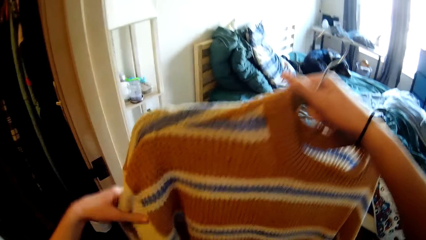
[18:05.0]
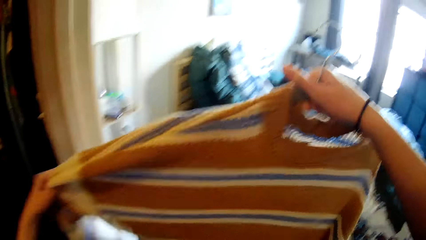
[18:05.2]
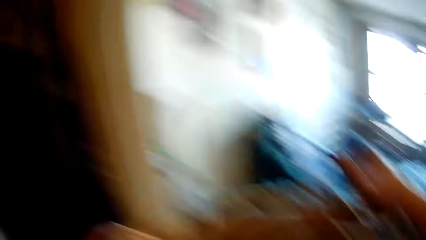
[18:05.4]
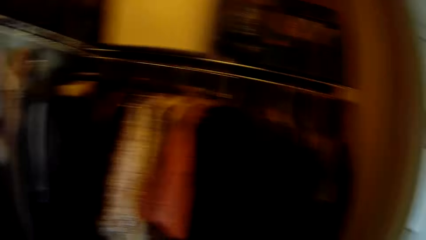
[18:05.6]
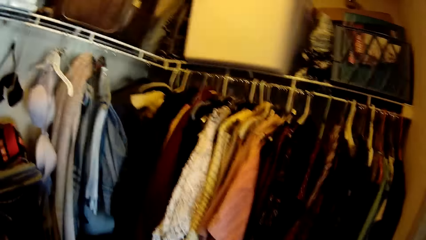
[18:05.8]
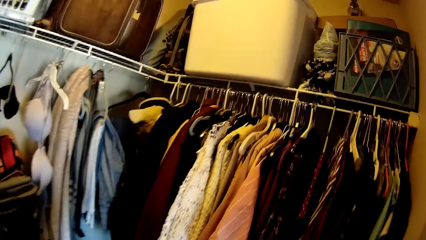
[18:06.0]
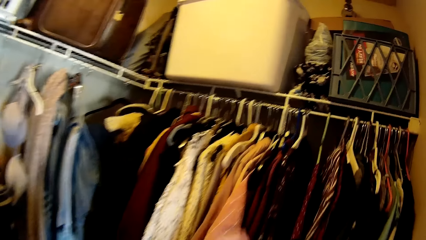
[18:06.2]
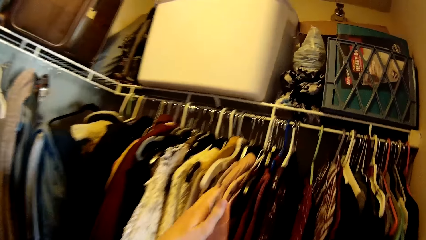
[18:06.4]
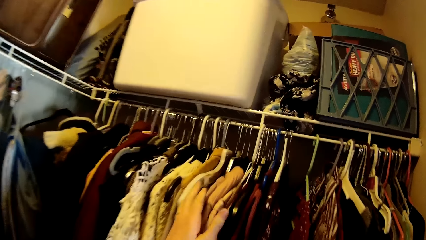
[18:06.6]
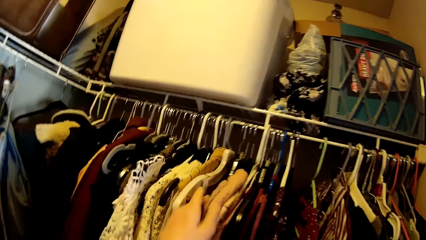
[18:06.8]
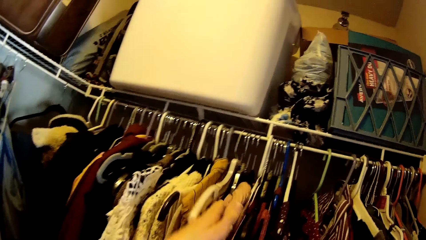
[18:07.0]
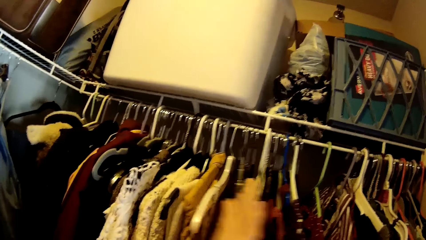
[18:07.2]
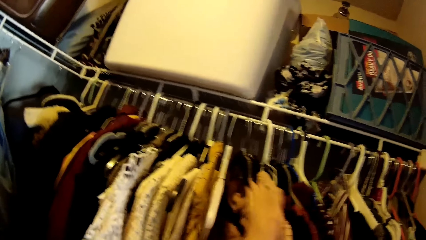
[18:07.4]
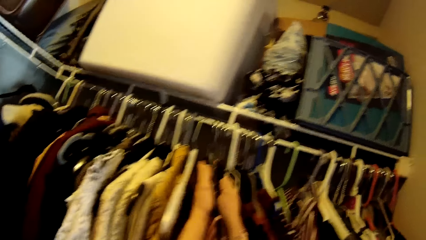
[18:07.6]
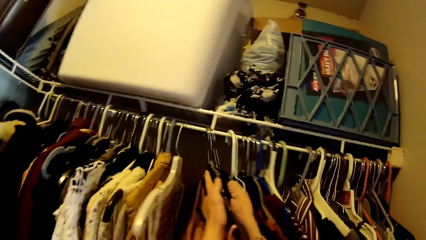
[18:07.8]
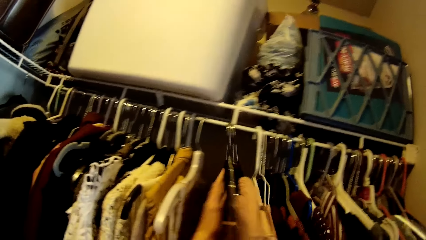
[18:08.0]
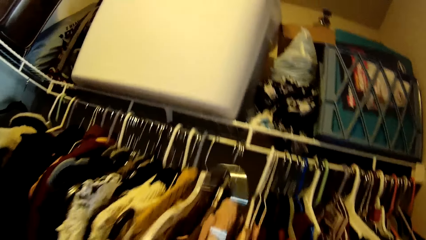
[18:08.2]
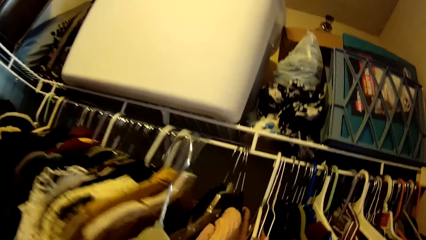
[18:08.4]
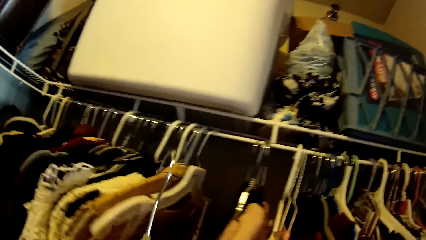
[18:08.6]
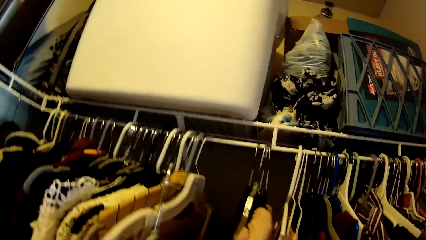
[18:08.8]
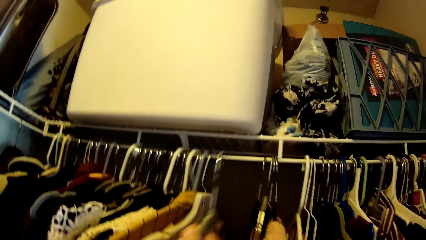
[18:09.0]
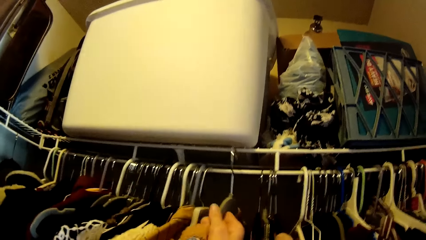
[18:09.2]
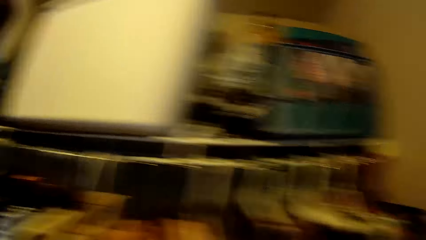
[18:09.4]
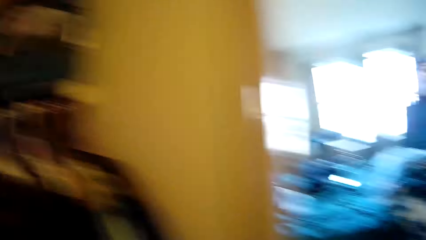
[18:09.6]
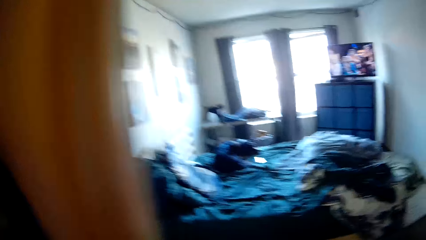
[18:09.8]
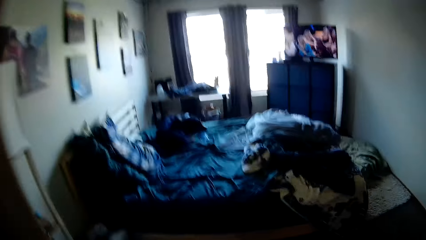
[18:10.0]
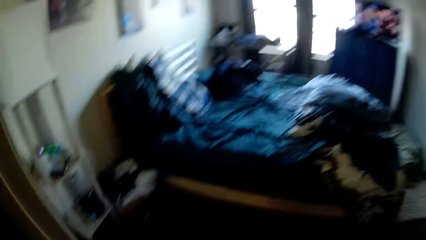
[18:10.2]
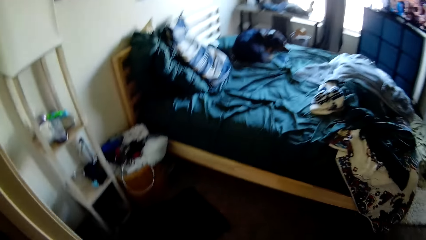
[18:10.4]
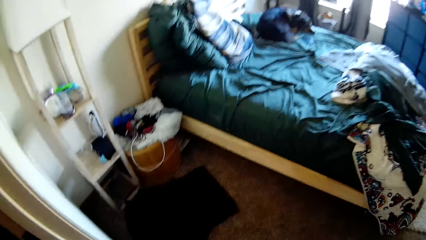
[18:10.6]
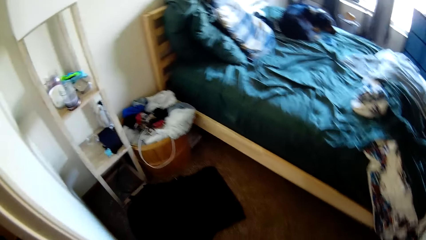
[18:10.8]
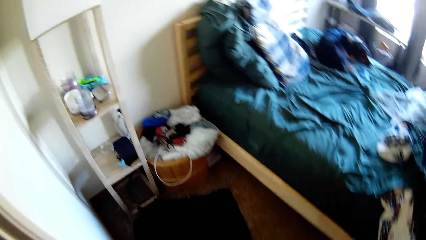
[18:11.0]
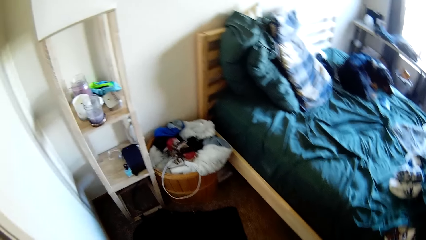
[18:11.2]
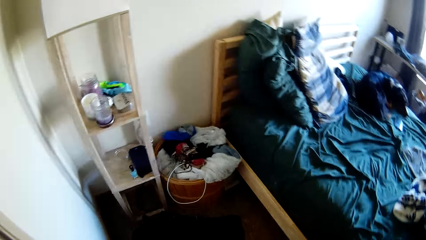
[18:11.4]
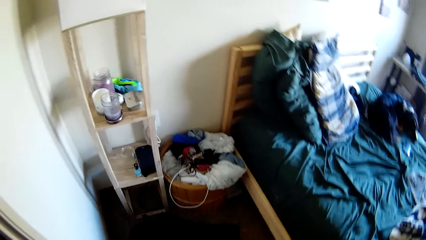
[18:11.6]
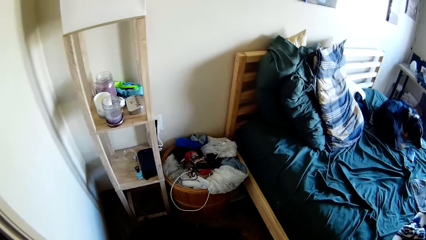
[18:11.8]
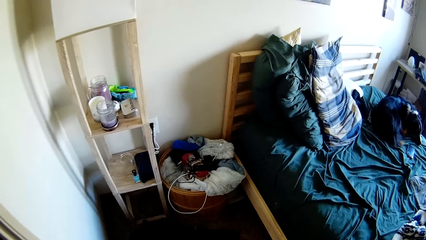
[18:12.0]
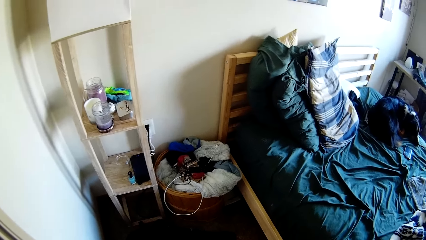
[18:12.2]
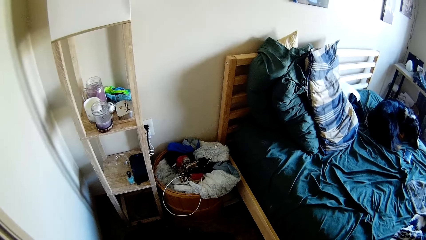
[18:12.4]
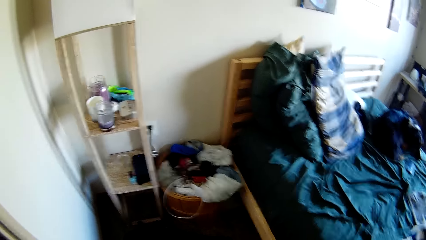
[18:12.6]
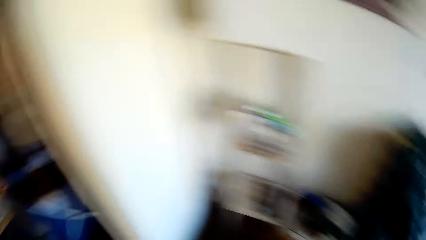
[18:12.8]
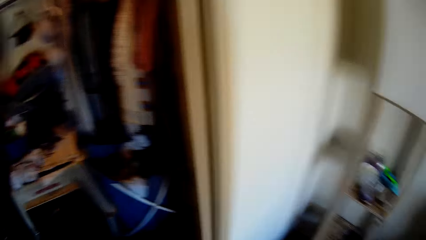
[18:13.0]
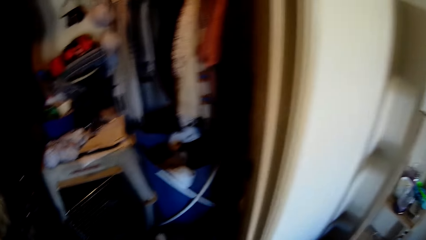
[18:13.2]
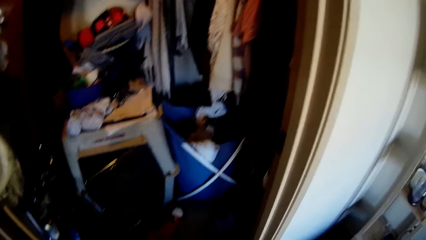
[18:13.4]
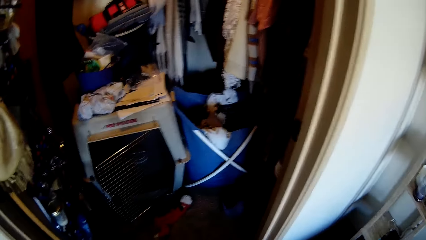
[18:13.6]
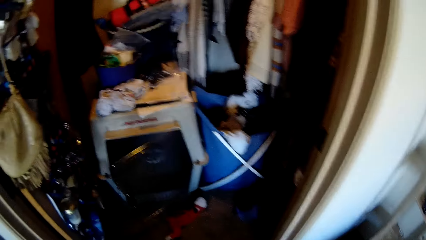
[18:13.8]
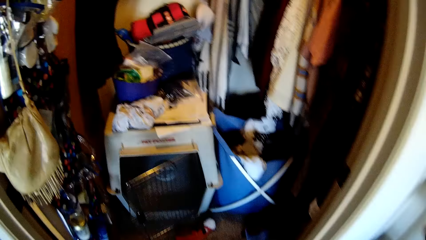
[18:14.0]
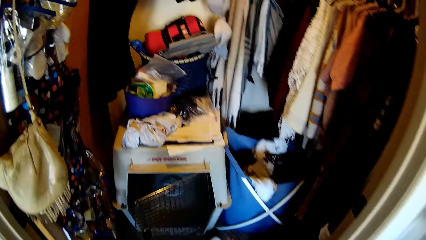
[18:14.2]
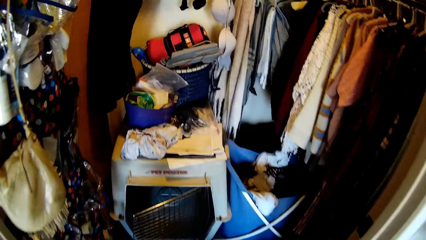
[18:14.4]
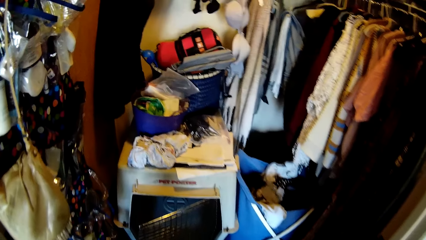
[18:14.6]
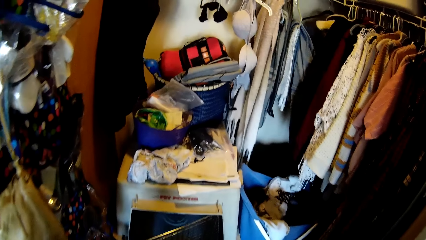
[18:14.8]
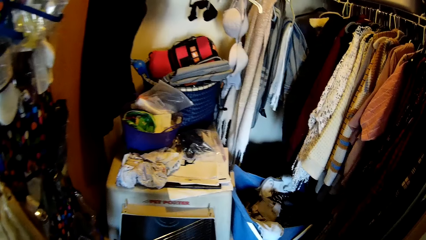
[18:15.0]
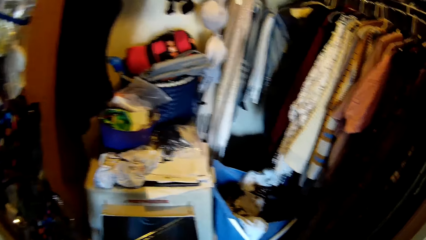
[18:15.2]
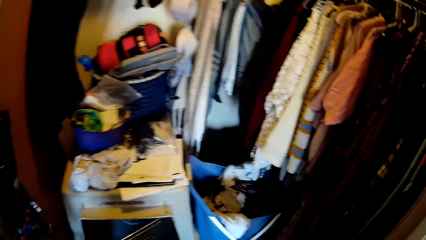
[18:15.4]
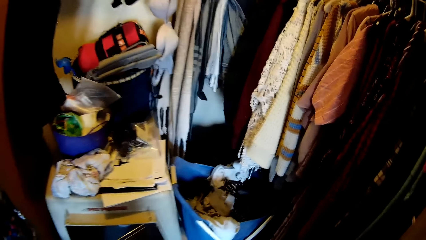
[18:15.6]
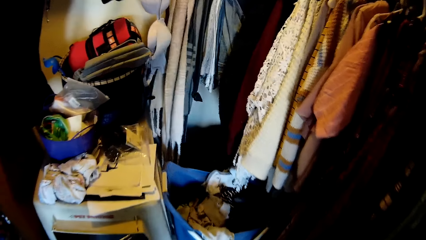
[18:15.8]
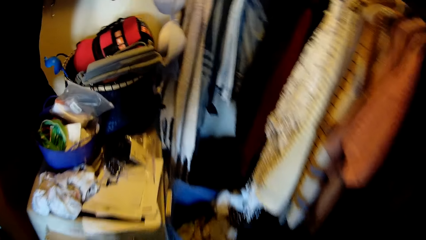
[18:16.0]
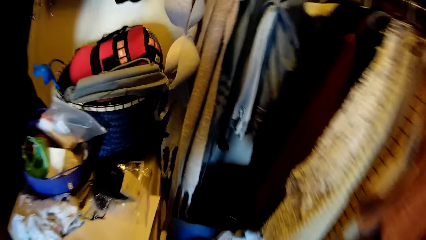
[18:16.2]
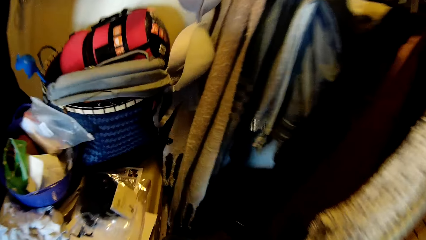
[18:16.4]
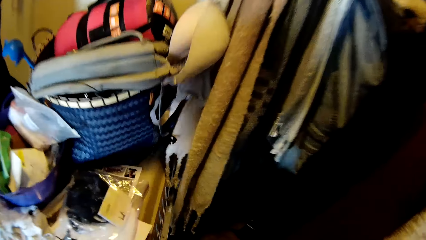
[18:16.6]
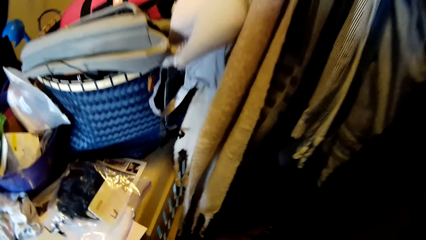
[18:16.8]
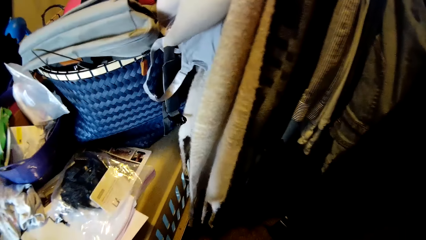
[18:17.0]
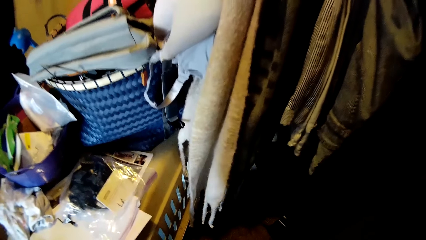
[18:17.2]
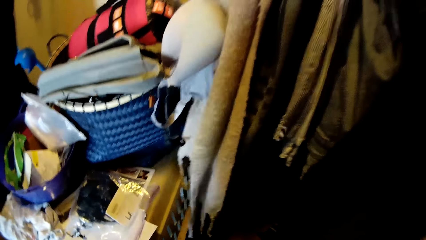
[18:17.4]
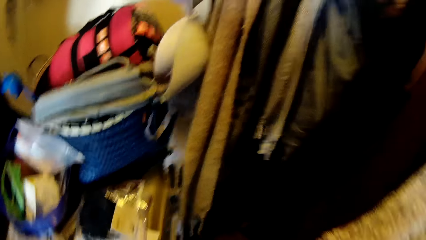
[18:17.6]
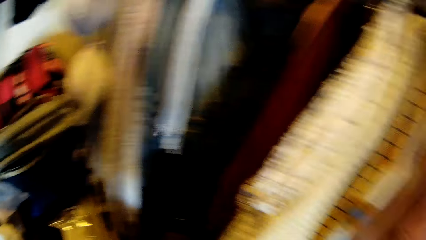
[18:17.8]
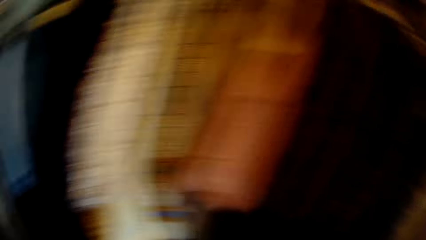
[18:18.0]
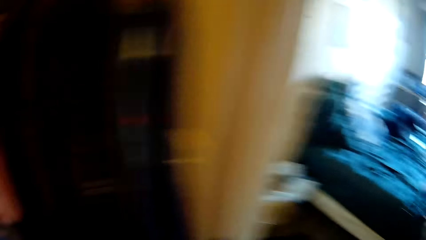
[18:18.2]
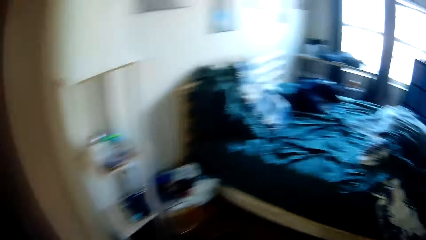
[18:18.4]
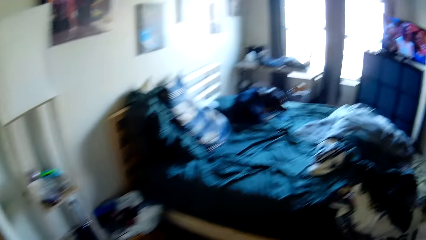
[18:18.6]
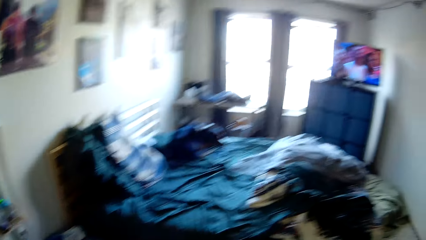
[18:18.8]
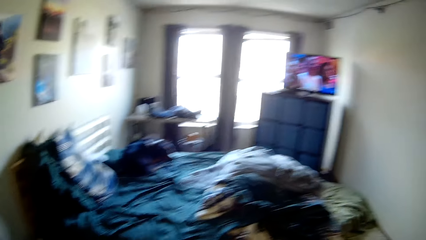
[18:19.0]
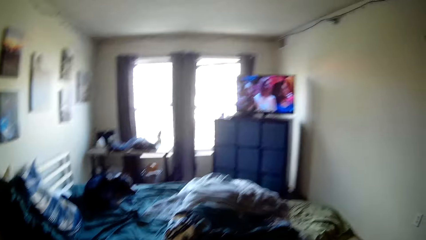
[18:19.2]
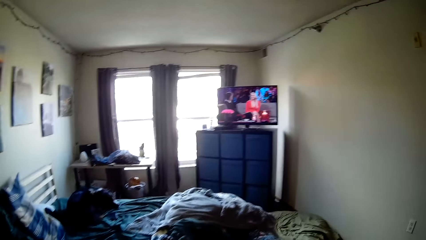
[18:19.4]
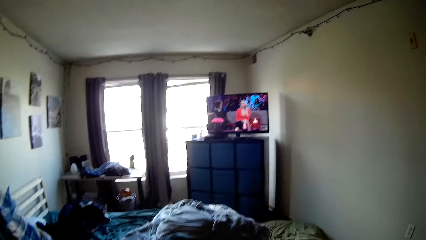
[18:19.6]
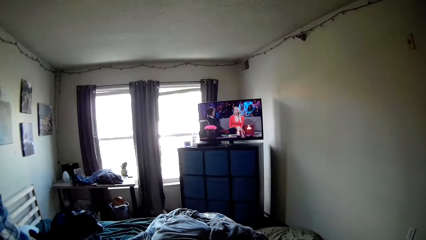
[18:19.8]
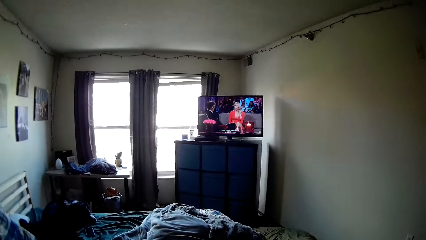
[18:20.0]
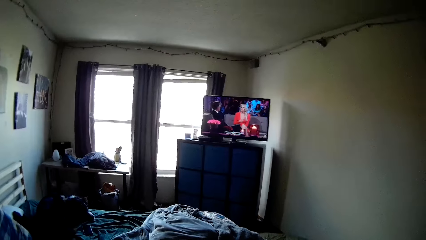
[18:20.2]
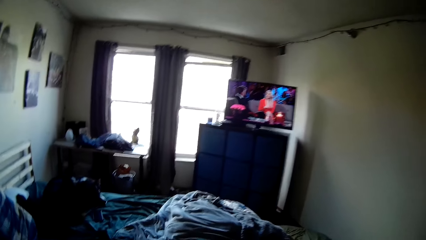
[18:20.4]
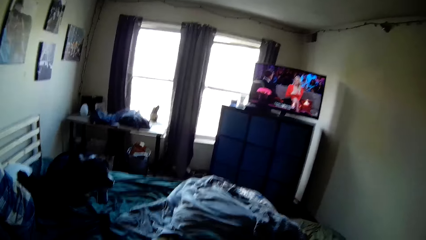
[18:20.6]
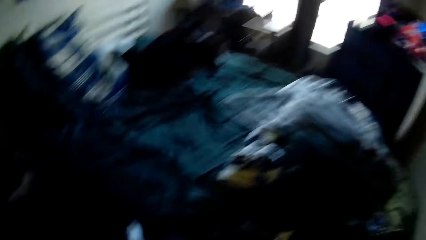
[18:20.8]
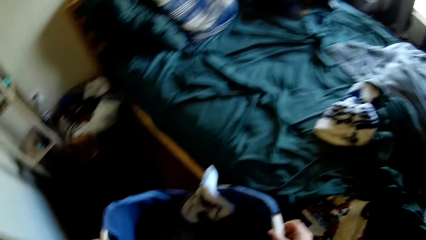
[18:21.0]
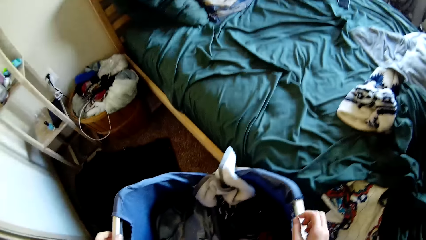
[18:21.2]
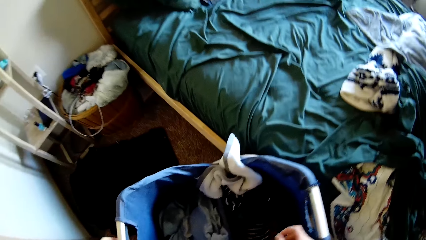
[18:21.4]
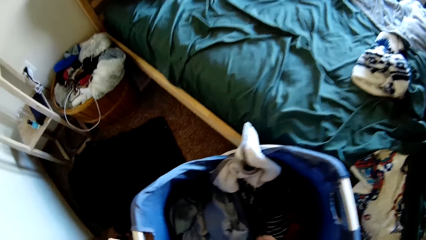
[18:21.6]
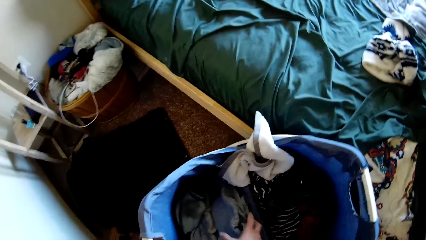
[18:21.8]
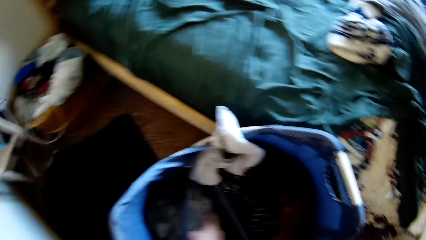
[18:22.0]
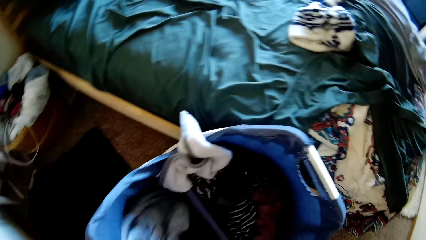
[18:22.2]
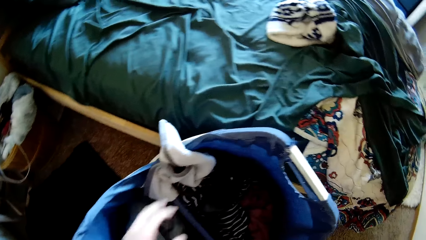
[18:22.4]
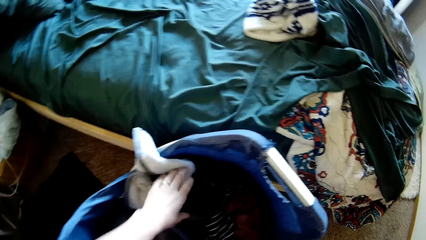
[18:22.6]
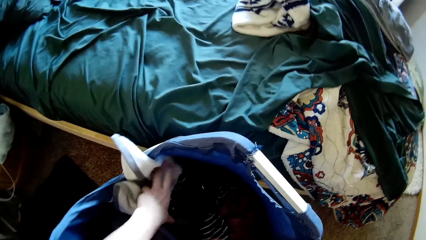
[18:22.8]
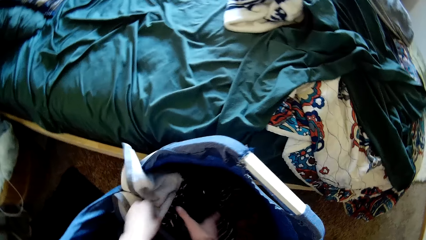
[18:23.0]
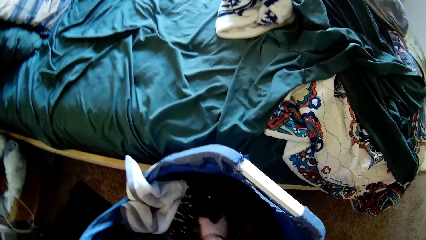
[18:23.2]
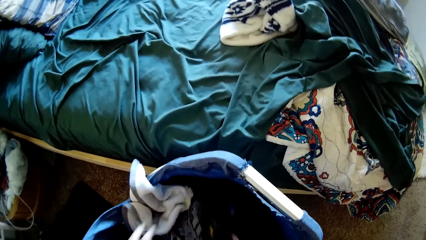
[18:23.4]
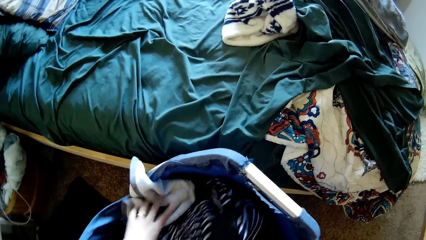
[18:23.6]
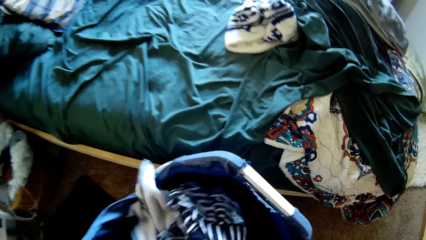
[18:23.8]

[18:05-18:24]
The camera wearer fits the cloth on the hanger. They walk around the room. They move the clothes on the closet. They put the hung cardigan on the closet rack. They walk around the room. They stare round the wardrobe. They bring out a laundry basket from inside the closet. They walk from the wardrobe. They bend on the cloth bucket on the floor. They sort through the clothes in the laundry basket and hold the clothes in the bucket.
